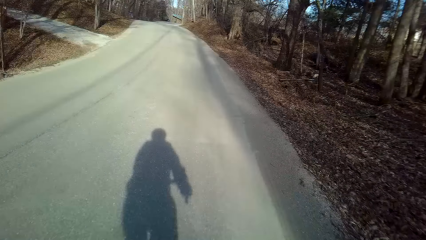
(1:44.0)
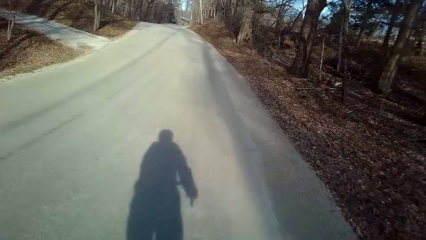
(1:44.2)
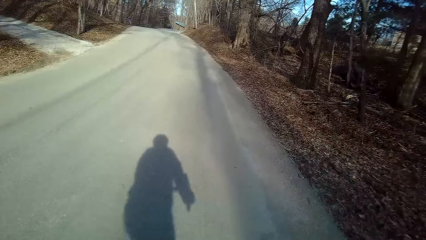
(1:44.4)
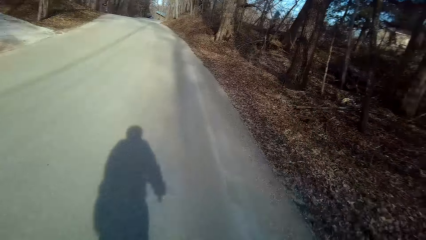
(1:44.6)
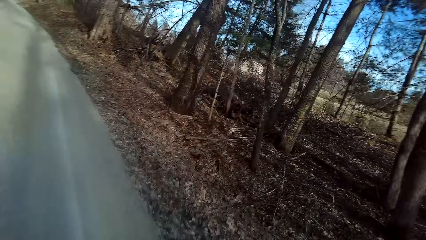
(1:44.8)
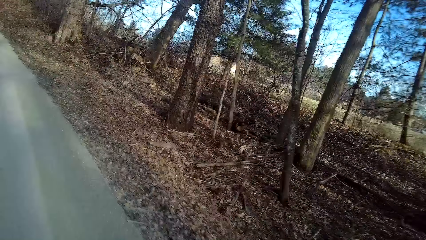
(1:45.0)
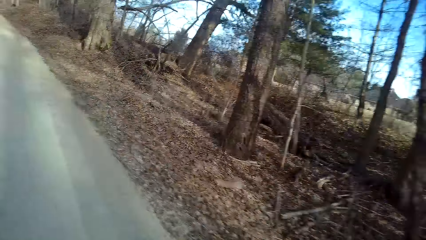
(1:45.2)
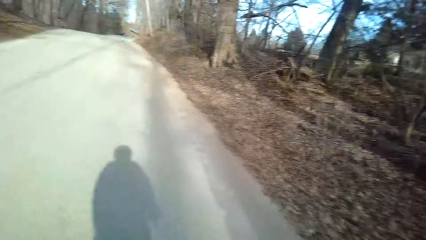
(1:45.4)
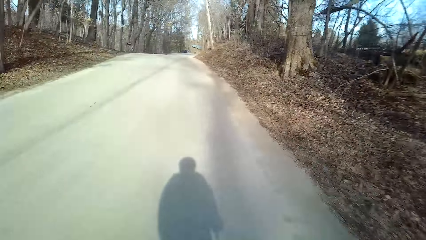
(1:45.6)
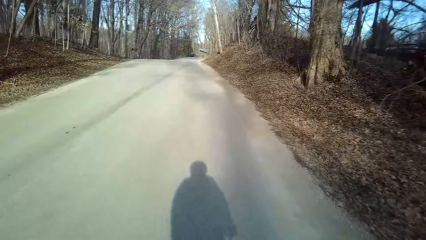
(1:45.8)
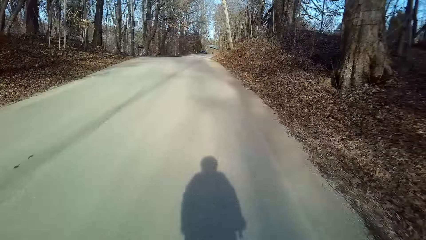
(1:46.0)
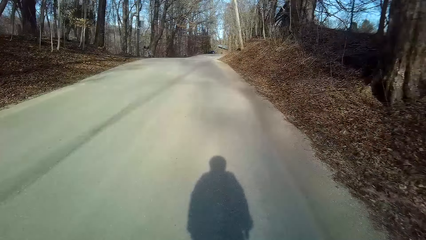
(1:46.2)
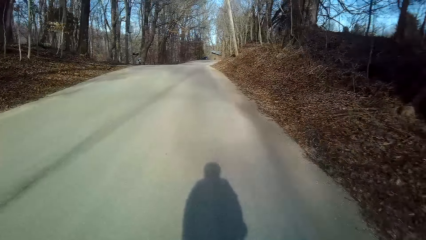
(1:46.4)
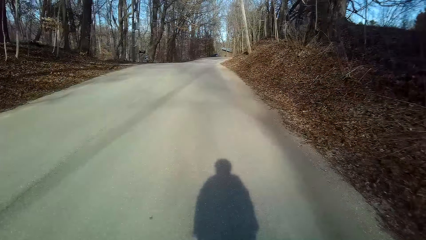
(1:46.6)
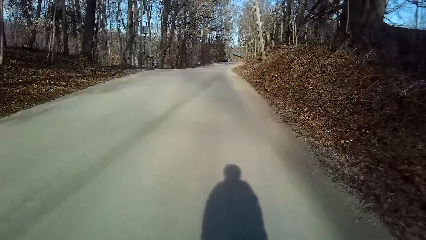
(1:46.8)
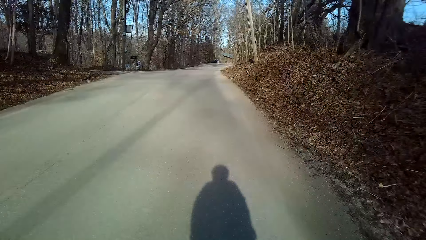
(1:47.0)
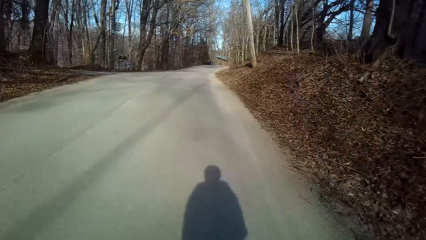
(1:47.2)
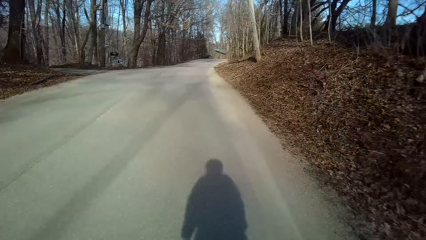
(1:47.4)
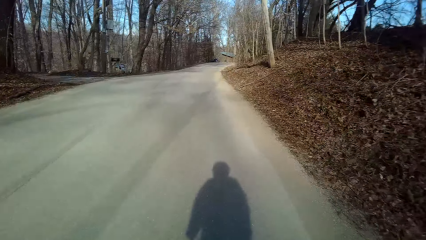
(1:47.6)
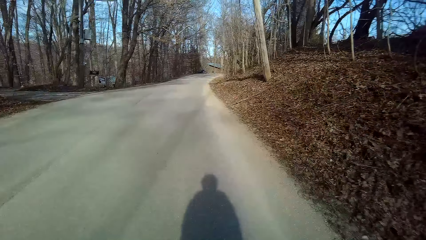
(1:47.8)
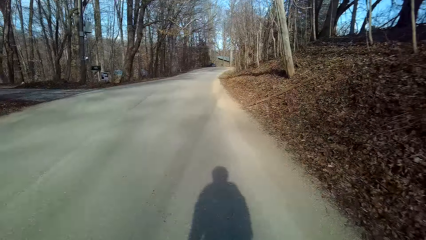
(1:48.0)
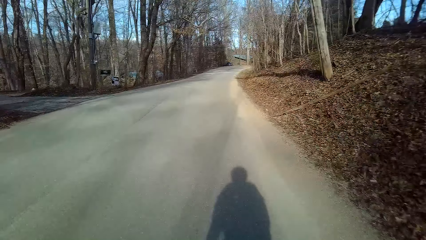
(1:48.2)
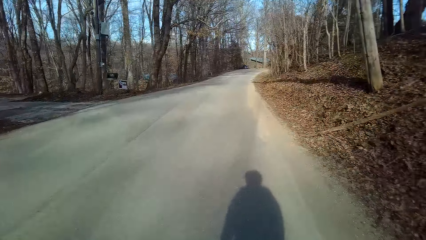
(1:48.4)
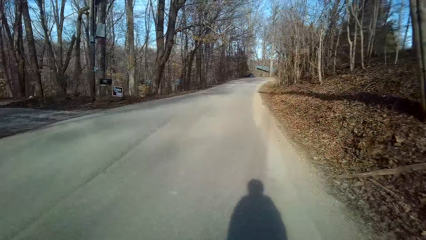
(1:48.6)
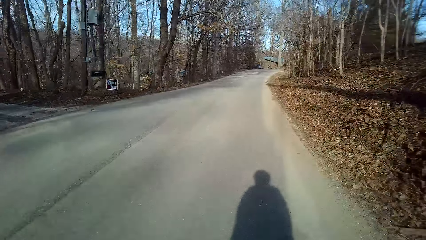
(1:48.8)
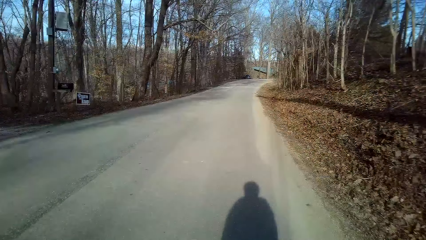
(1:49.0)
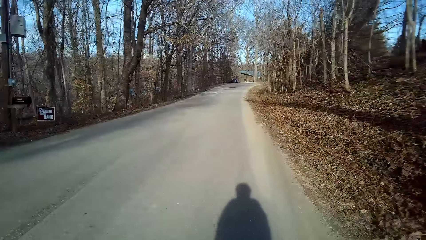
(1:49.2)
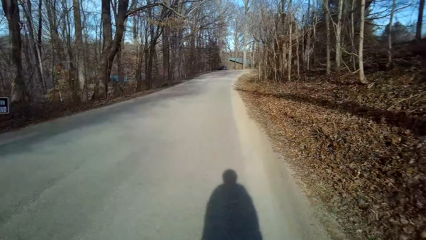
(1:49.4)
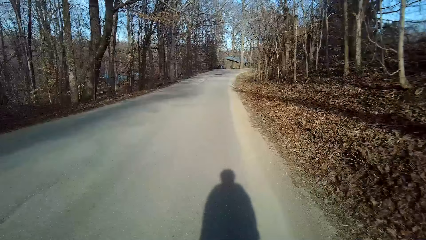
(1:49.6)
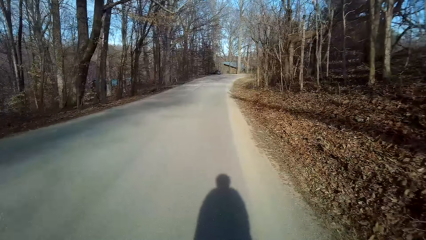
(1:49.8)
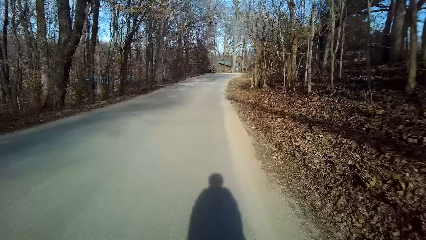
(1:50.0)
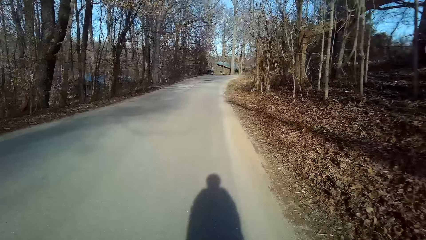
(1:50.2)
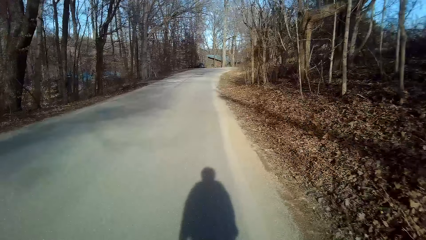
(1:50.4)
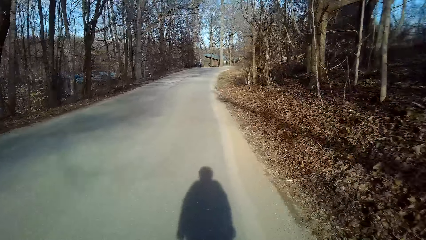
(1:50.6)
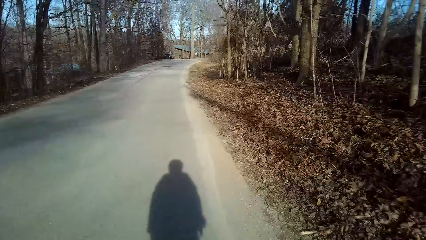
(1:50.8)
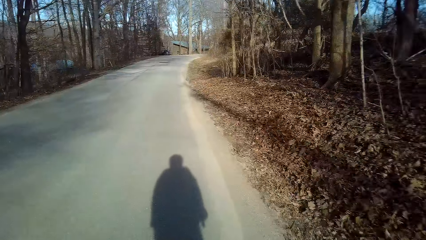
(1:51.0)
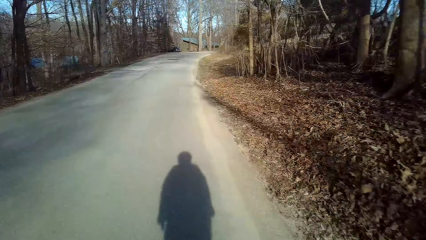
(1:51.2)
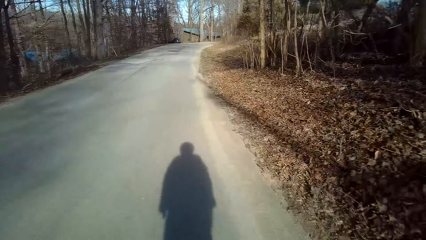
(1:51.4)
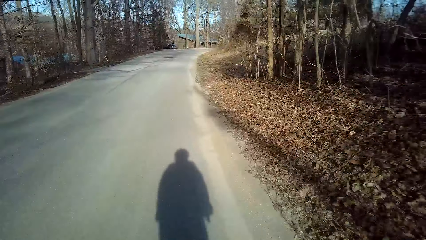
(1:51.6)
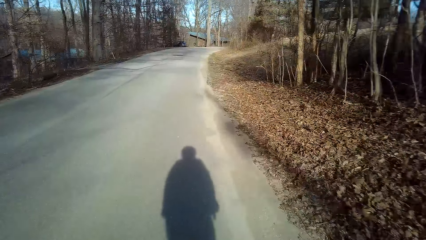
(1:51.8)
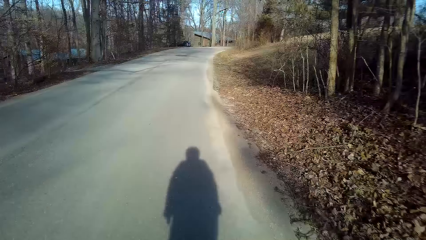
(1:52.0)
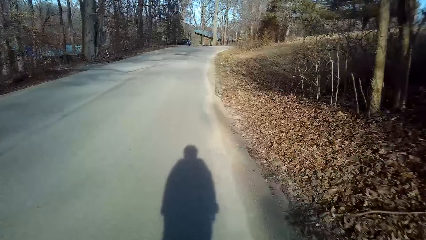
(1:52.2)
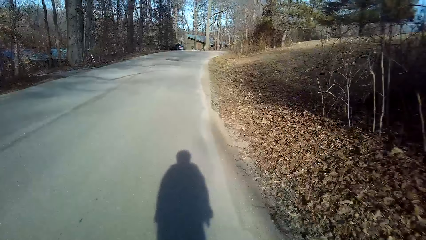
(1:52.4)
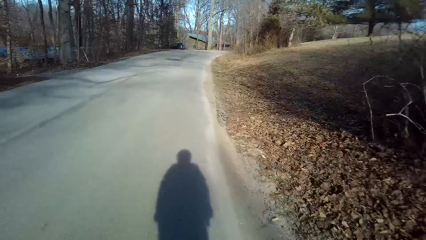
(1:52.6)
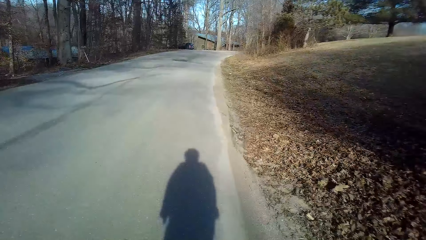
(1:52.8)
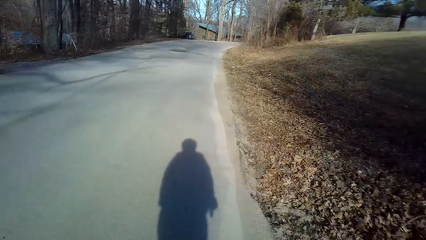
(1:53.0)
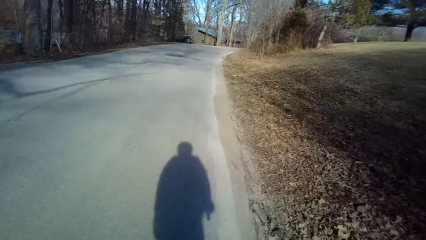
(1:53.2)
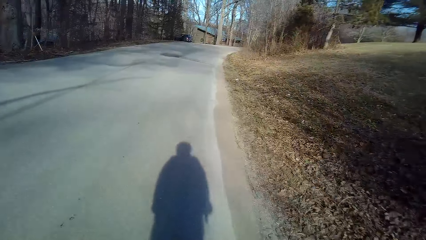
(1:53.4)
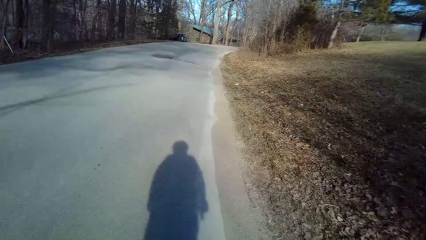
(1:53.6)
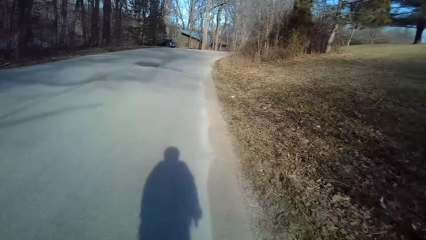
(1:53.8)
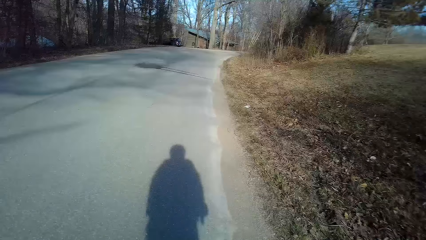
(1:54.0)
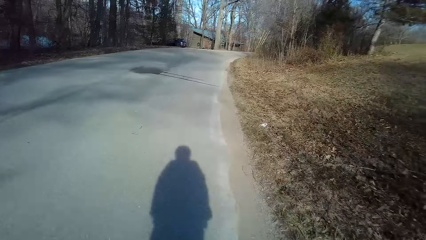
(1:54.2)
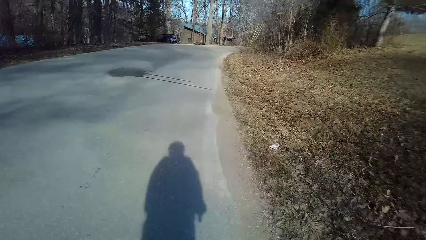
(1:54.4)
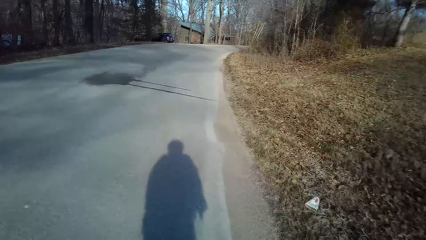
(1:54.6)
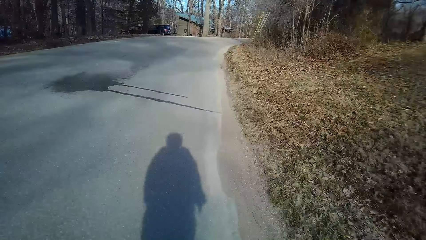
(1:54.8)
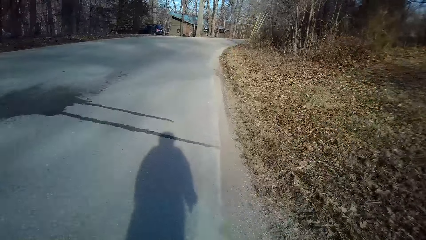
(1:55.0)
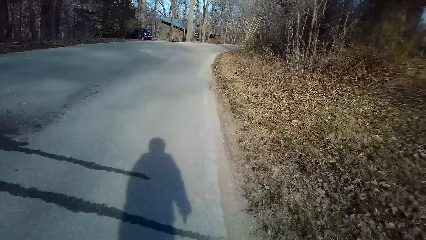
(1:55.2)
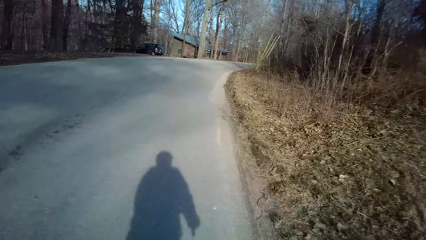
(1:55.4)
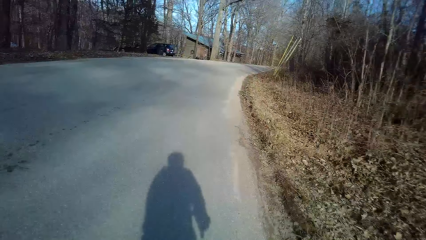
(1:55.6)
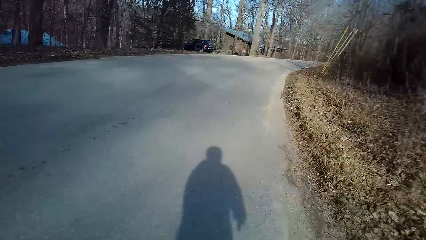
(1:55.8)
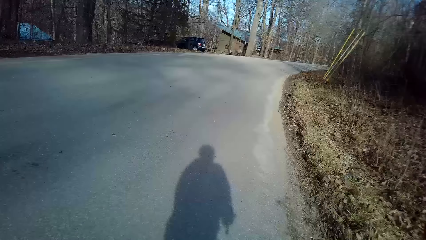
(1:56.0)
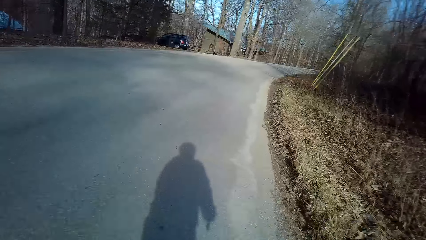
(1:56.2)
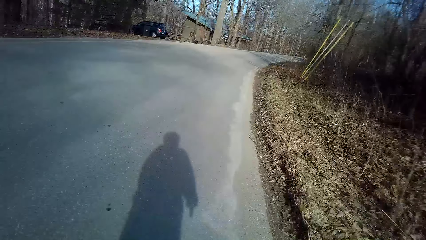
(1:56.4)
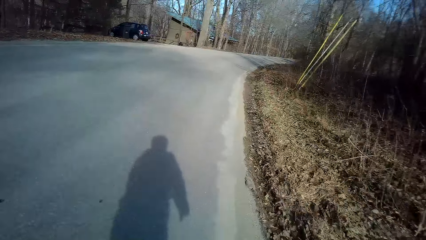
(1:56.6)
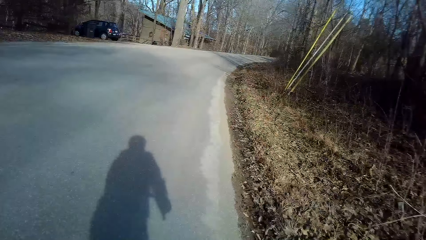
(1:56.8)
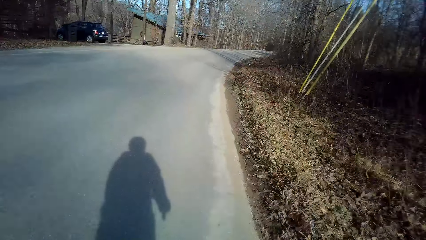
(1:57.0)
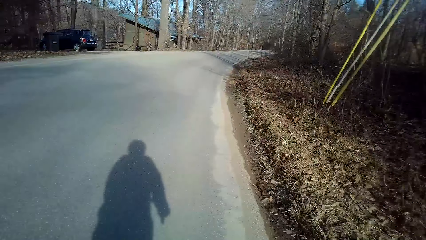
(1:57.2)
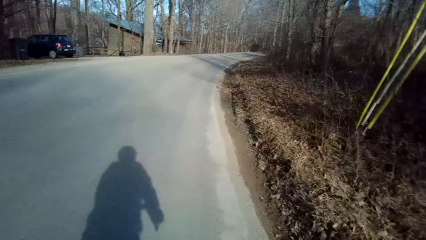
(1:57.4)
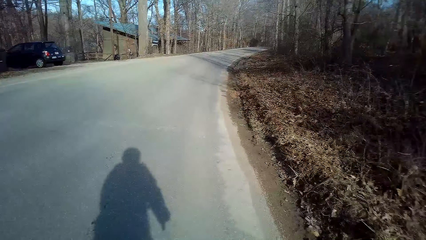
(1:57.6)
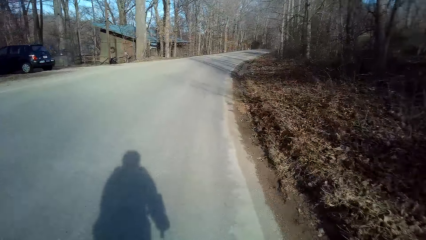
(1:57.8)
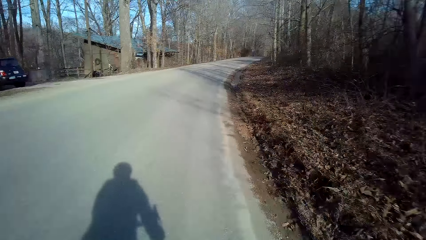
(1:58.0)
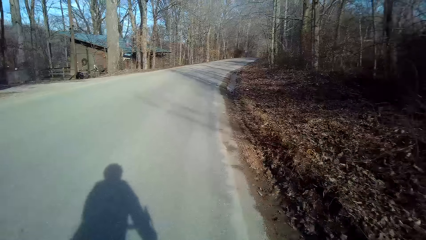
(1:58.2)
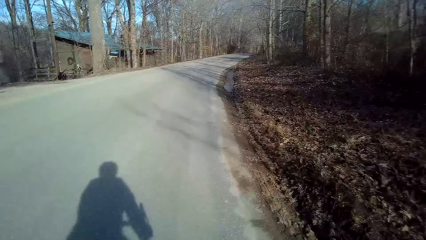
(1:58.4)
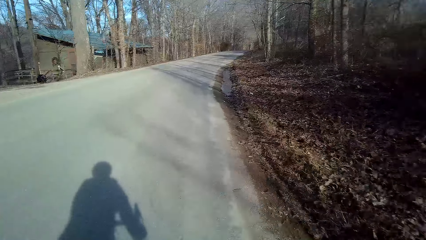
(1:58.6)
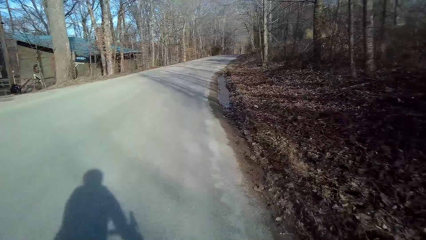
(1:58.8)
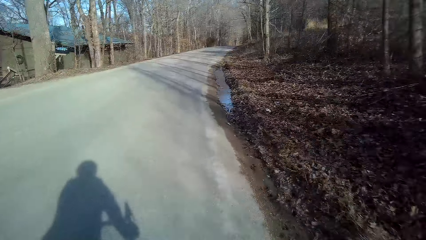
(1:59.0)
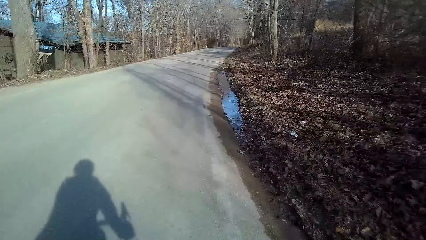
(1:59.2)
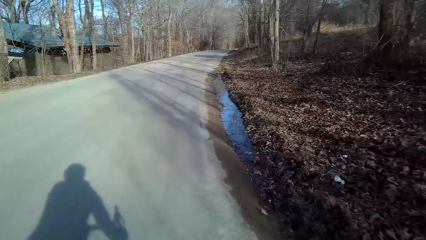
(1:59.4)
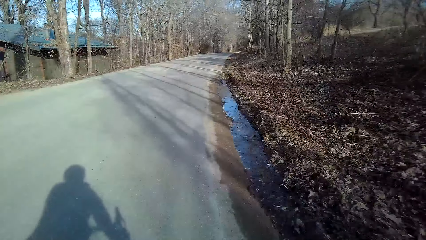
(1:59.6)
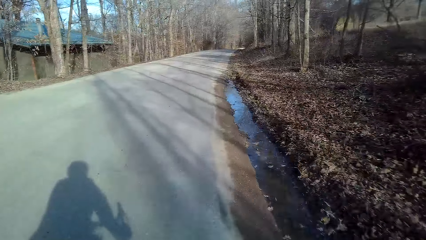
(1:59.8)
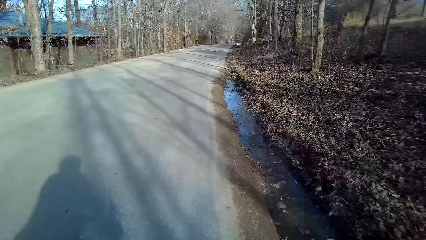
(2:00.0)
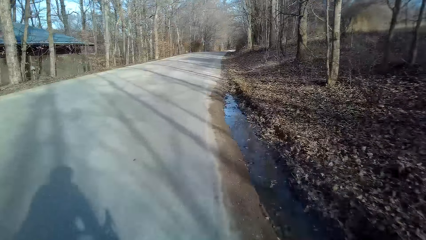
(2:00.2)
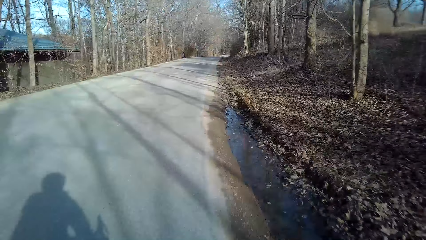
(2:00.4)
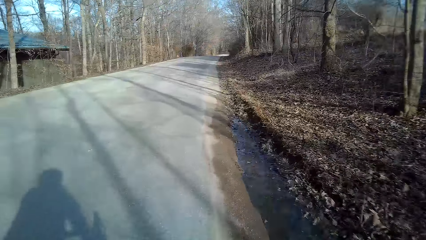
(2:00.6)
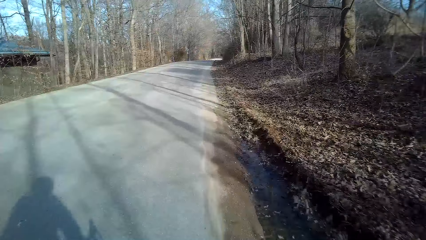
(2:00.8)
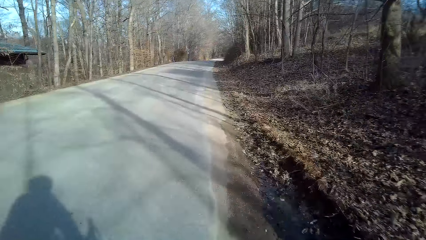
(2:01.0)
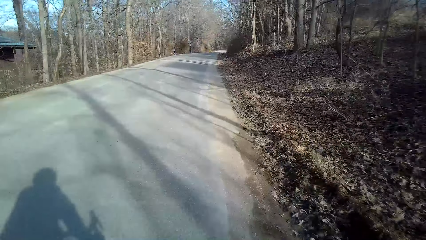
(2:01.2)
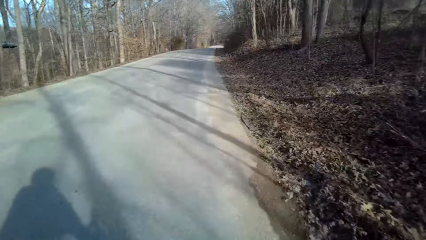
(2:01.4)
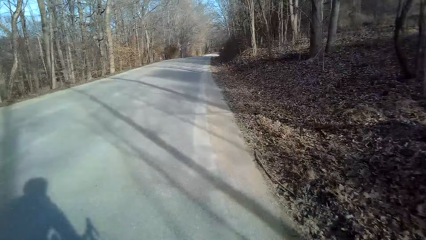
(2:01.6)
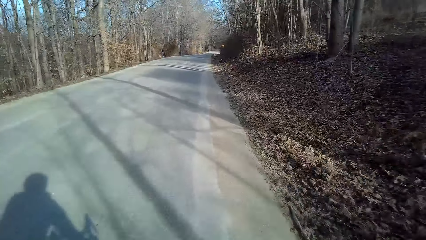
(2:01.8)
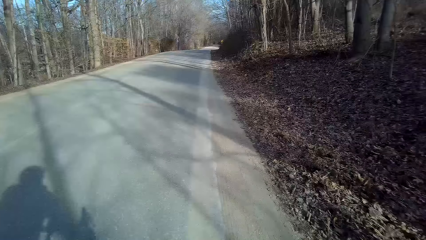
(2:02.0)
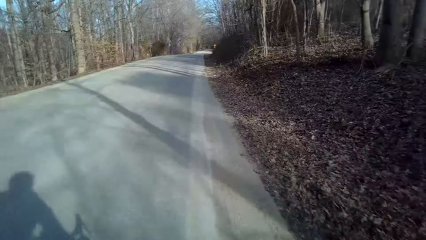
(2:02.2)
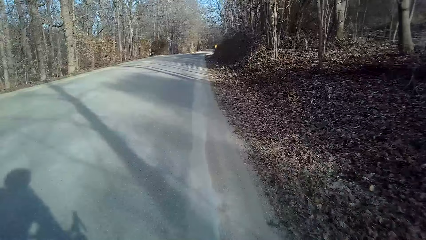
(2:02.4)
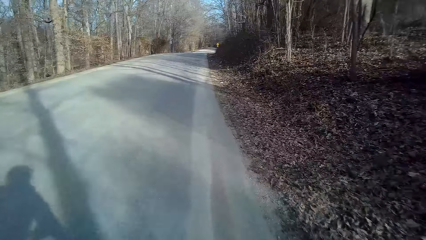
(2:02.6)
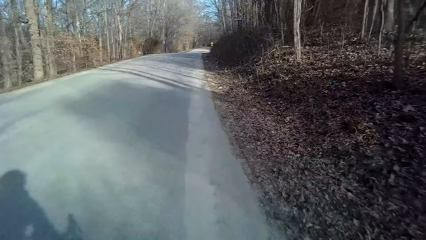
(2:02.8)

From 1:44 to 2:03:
The camera wearer turns to the side. They ride a bicycle on the road. They turn to the side. They ride the bicycle on the road.
